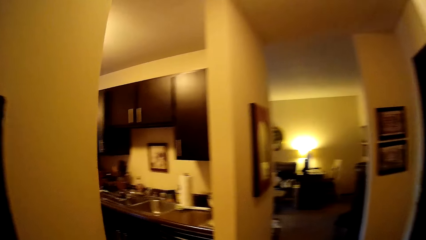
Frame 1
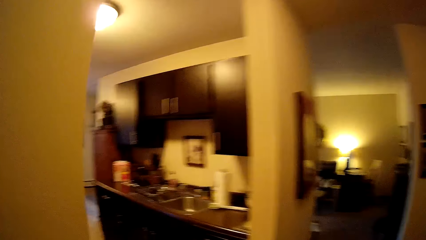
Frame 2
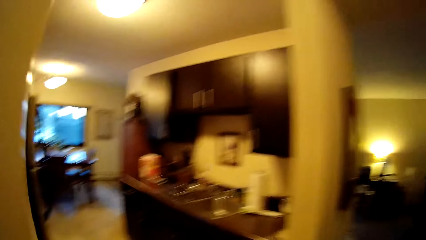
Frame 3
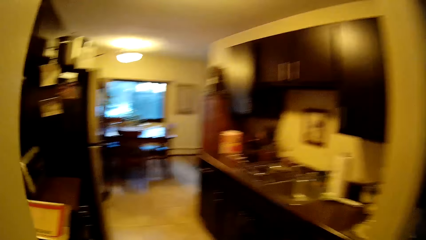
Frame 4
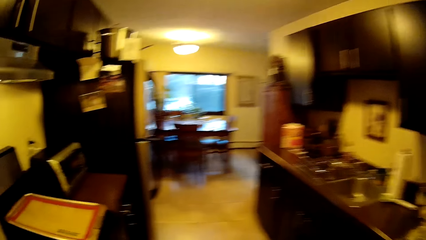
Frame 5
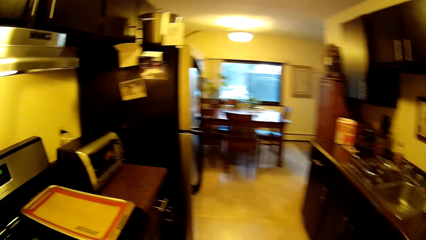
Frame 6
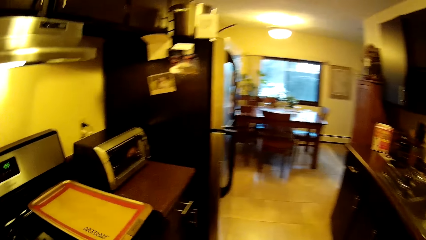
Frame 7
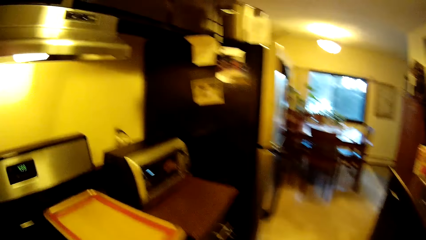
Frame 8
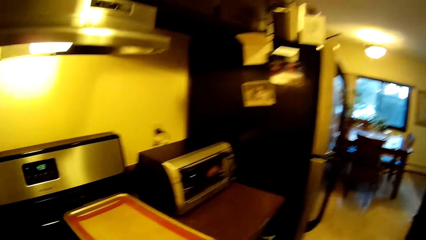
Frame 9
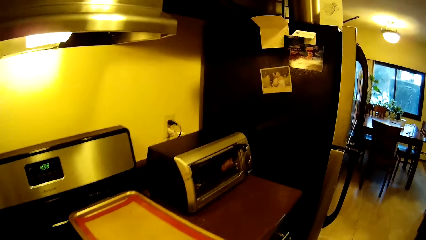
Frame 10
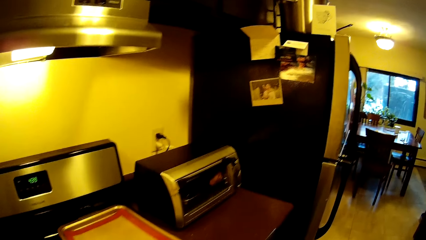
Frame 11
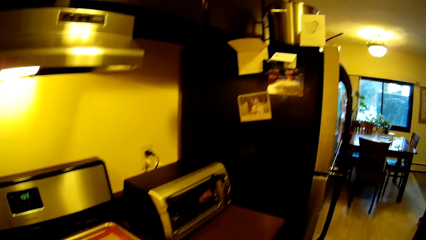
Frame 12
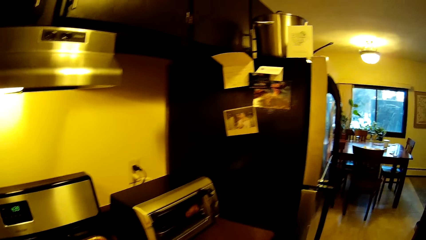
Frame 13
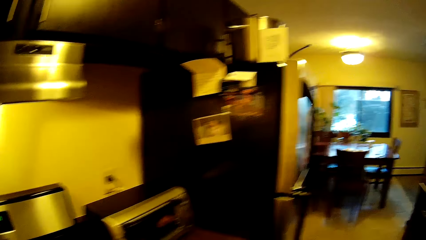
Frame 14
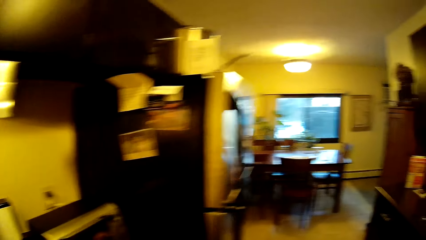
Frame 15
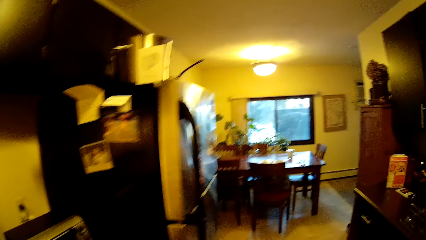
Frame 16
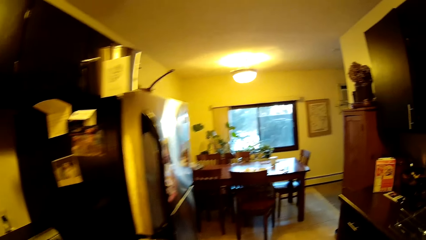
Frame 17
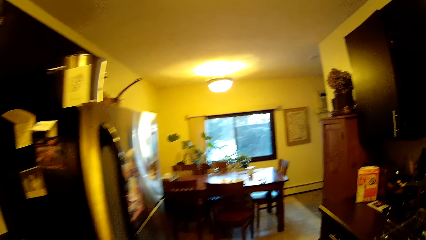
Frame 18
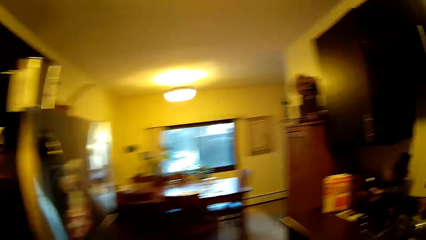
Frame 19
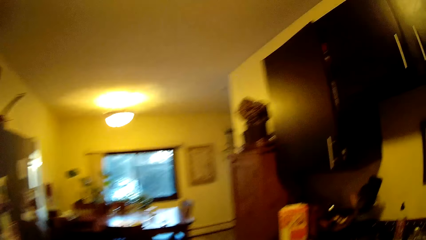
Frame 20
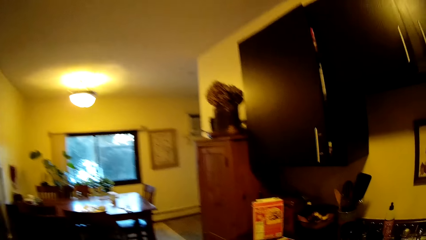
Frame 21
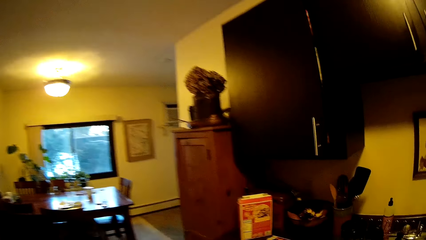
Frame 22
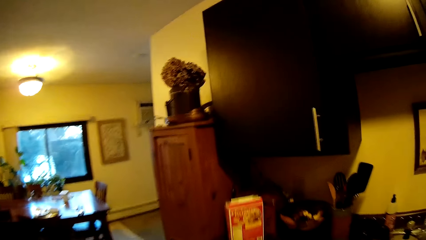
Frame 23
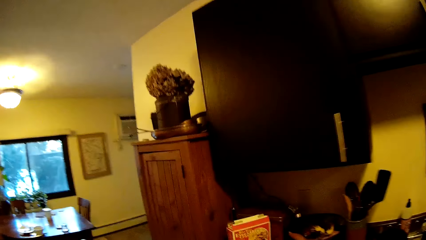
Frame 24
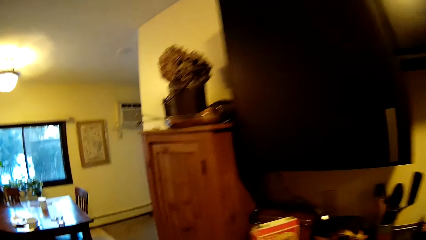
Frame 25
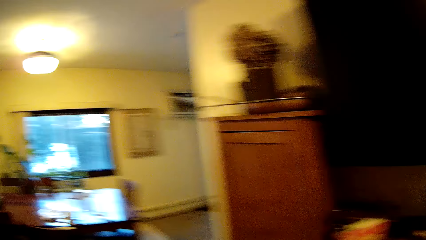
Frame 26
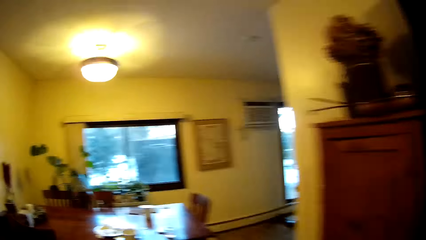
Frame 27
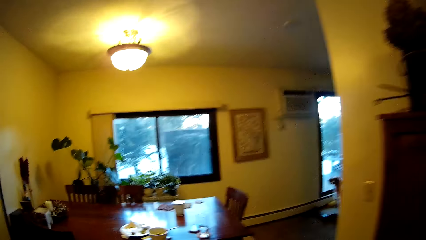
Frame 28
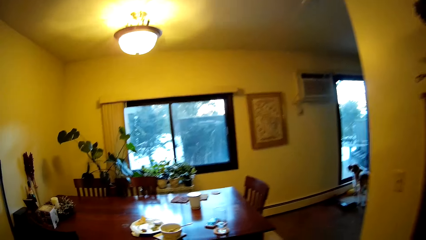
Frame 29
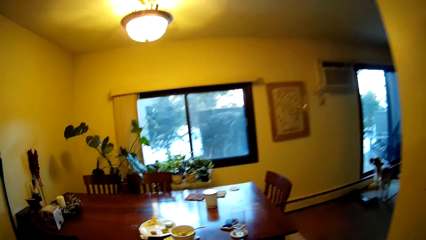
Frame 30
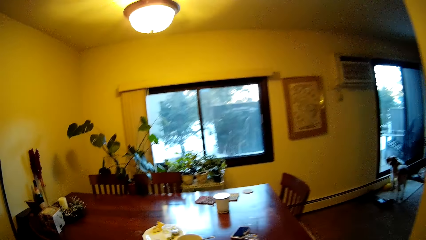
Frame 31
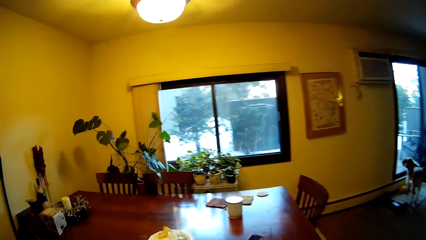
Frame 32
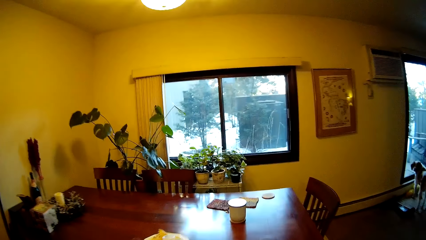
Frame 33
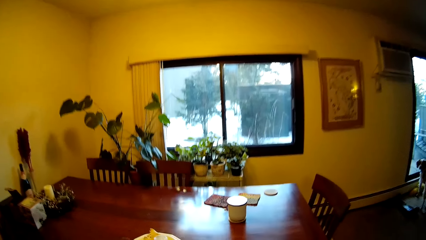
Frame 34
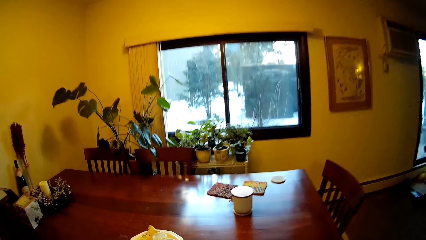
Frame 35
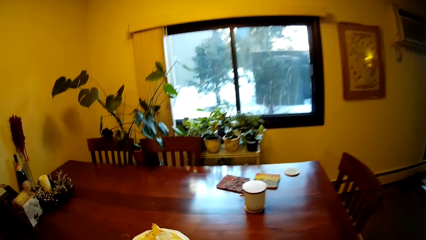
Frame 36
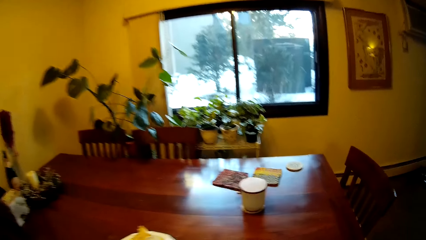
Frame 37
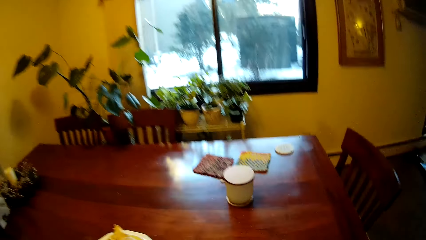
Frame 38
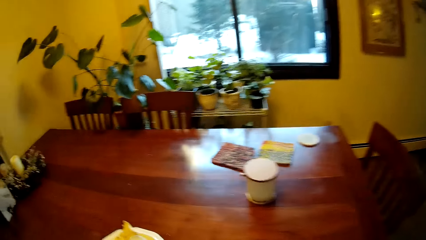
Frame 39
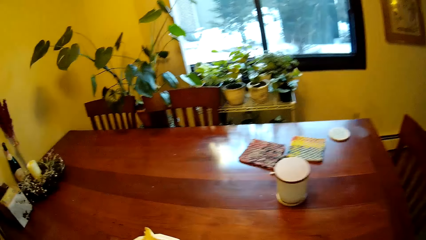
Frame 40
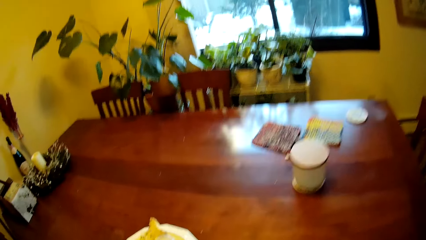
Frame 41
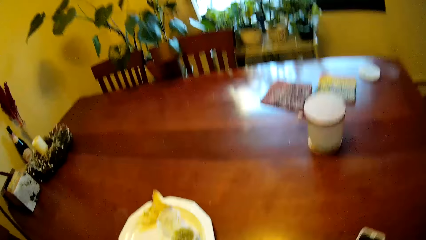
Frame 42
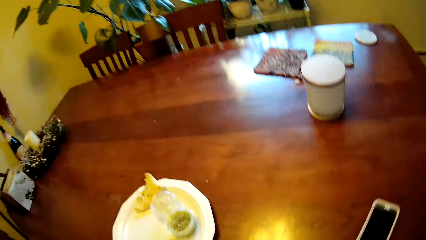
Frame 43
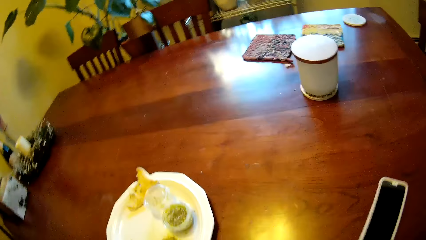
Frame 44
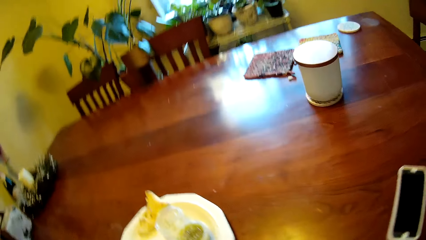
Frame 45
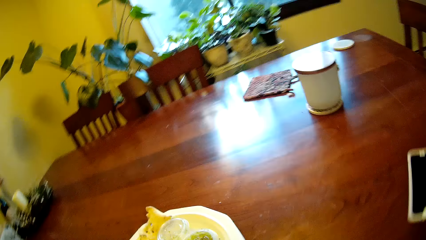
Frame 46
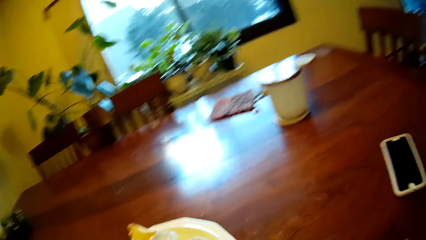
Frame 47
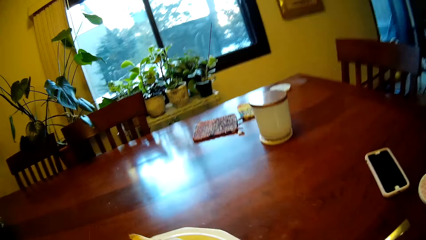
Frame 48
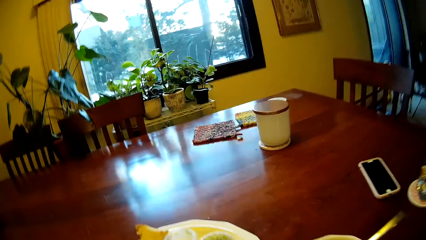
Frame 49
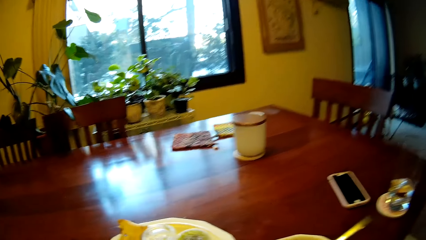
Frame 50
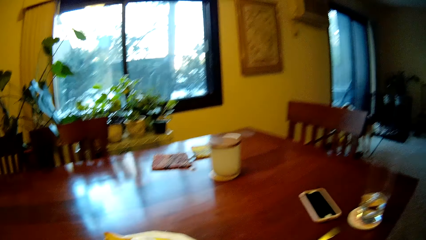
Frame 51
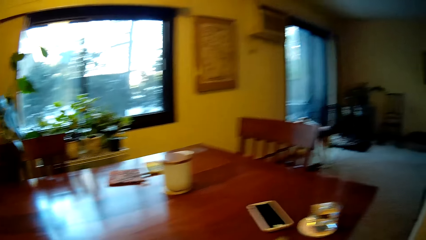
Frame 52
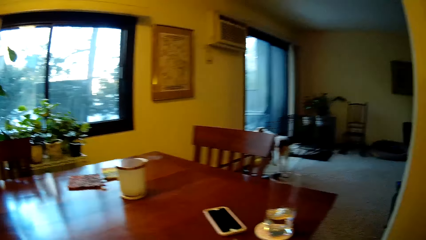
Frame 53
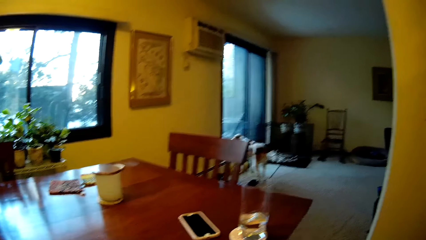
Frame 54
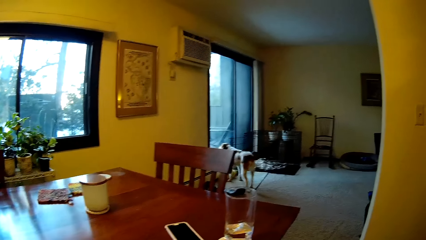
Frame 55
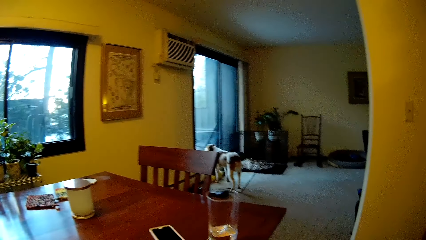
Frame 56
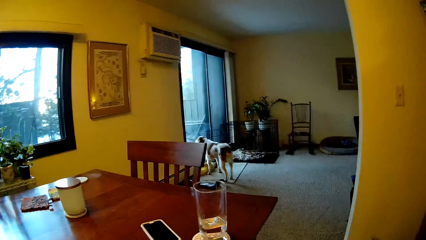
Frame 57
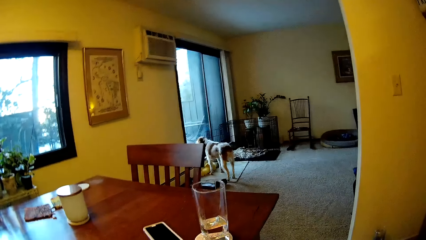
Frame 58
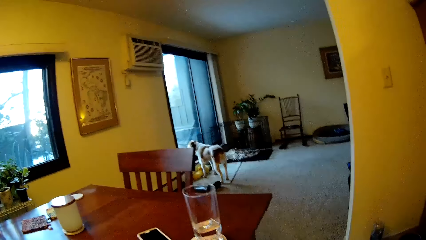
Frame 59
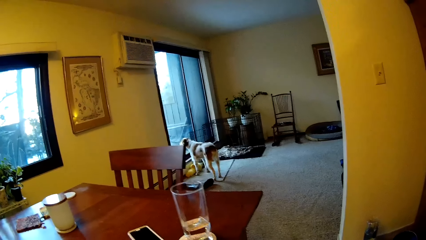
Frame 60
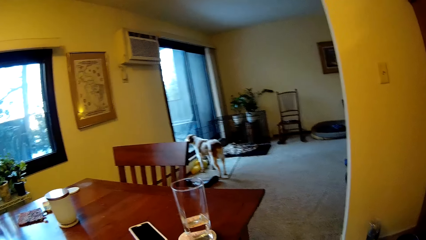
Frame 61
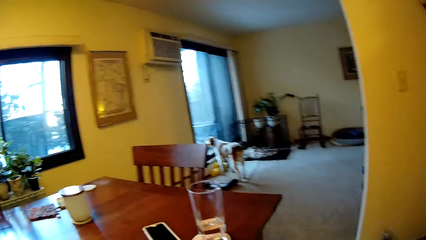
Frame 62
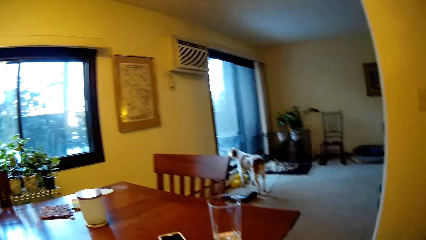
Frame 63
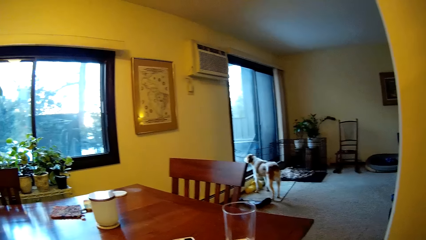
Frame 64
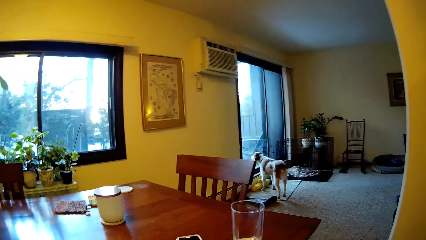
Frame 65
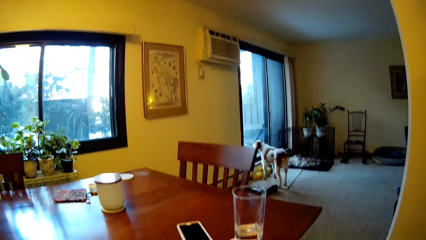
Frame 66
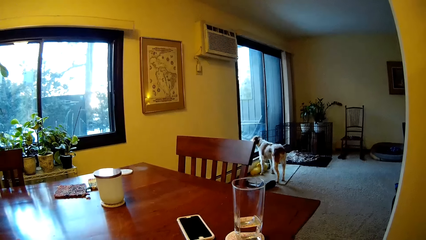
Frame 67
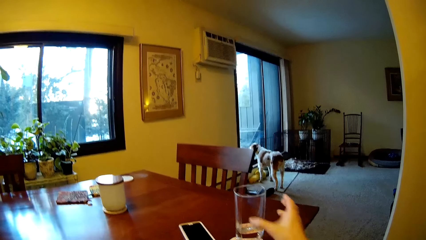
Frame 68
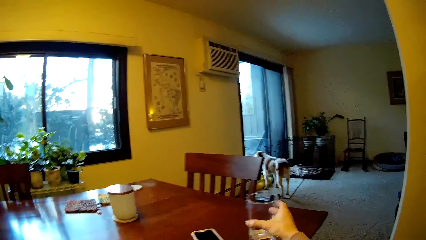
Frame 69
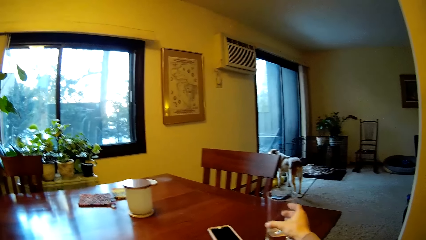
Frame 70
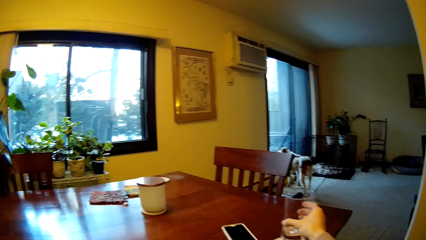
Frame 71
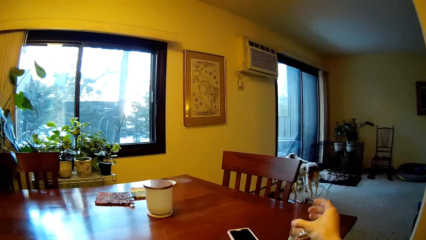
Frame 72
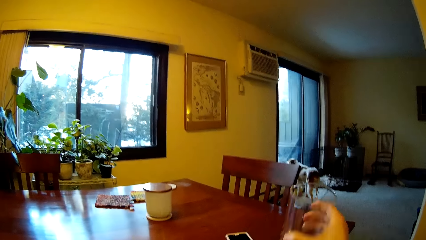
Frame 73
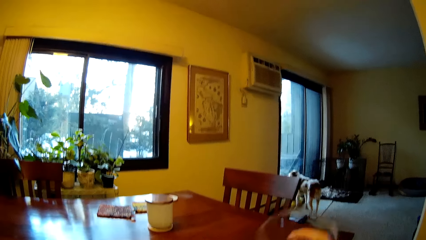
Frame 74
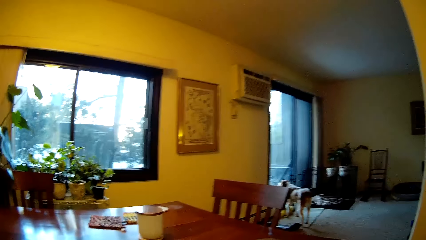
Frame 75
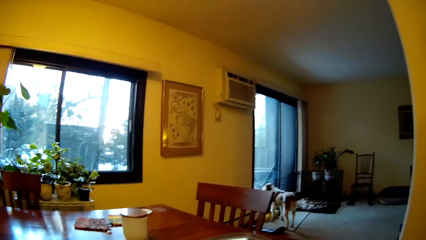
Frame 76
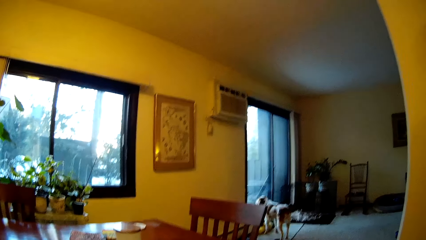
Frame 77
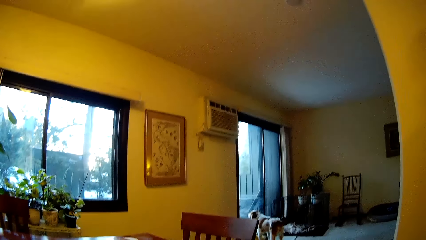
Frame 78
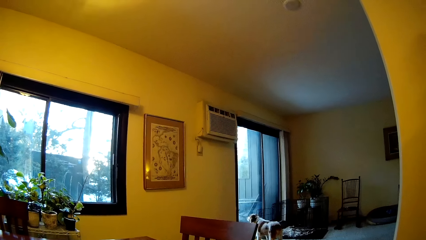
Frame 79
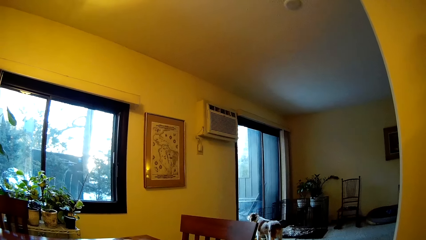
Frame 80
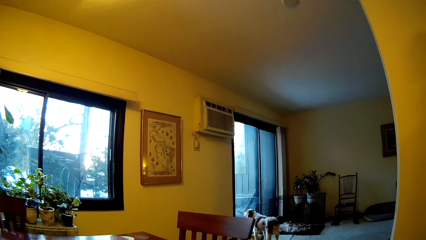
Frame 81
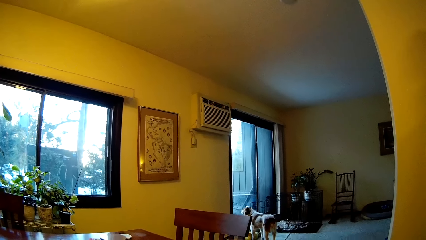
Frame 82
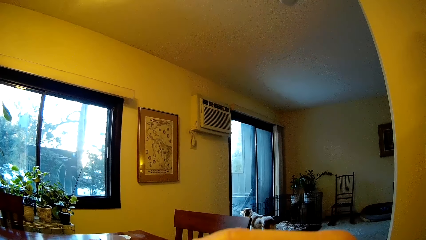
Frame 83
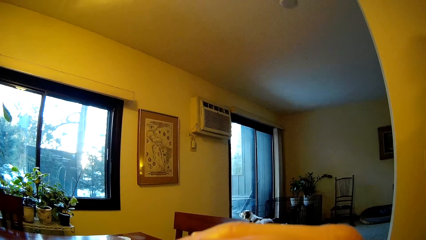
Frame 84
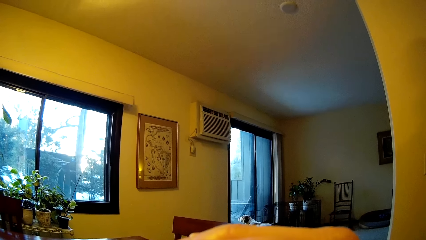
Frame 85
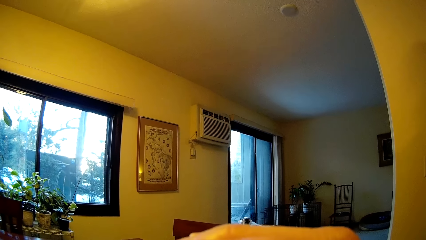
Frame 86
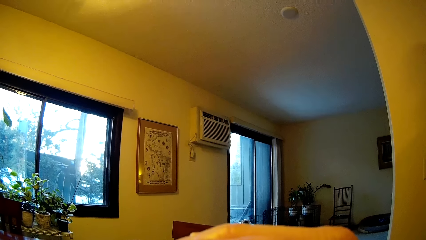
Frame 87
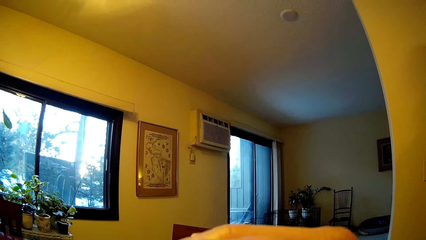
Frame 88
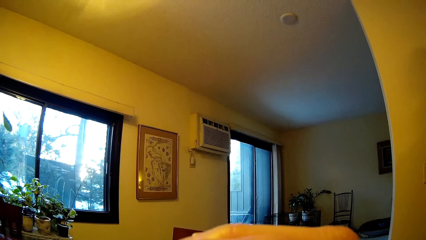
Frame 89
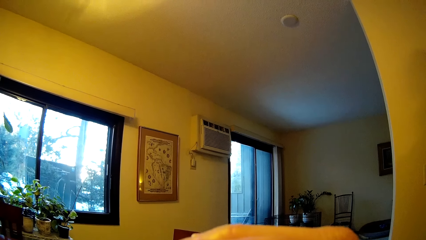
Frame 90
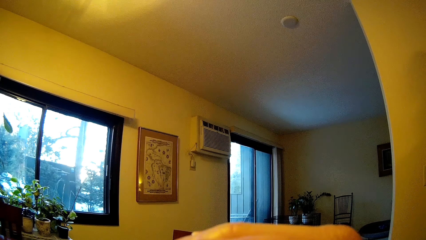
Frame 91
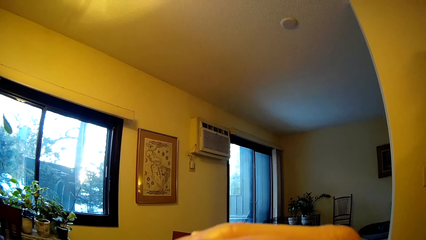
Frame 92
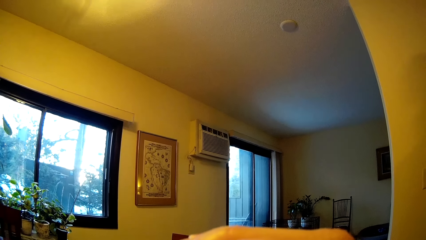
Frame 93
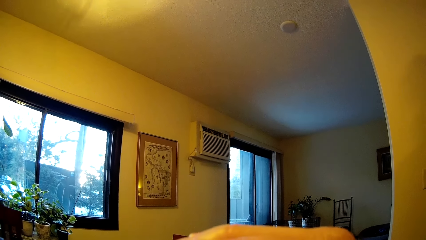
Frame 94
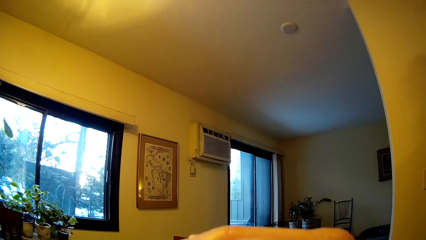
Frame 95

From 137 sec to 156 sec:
The camera wearer enters a room. He takes a glass cup with his right hand.
